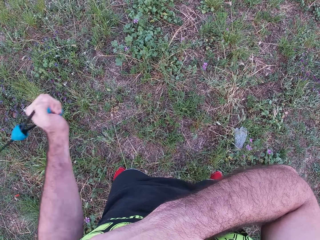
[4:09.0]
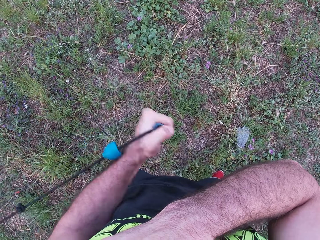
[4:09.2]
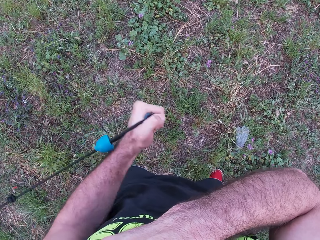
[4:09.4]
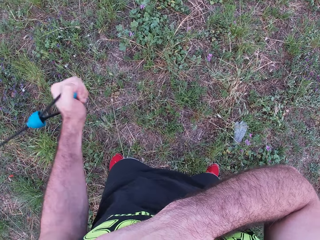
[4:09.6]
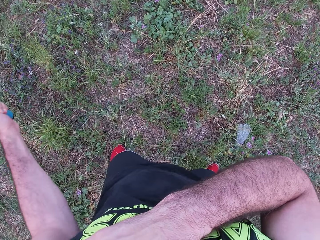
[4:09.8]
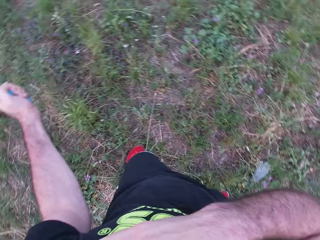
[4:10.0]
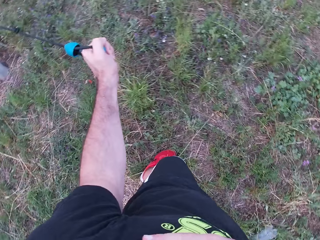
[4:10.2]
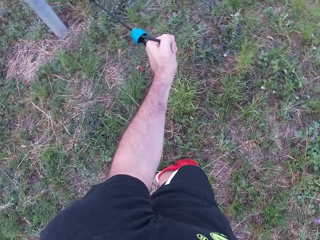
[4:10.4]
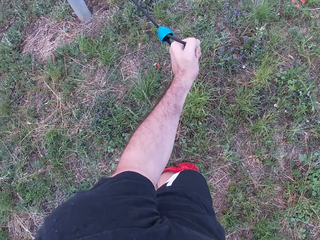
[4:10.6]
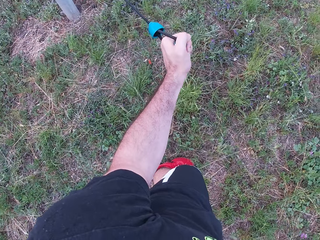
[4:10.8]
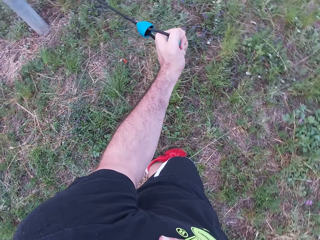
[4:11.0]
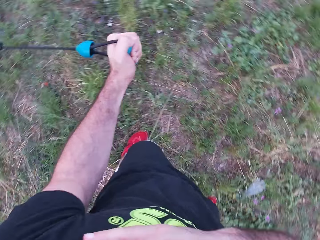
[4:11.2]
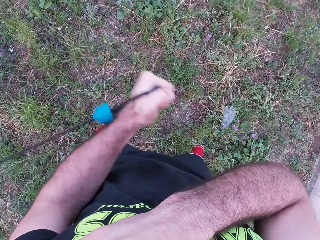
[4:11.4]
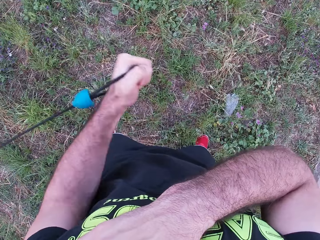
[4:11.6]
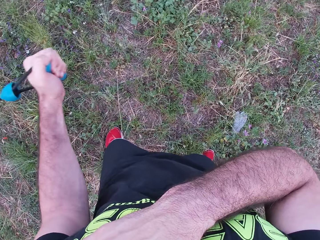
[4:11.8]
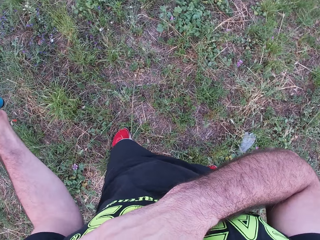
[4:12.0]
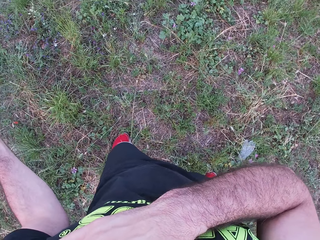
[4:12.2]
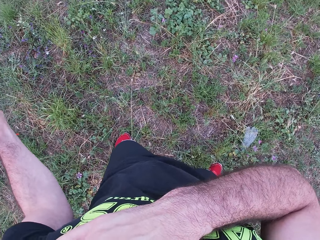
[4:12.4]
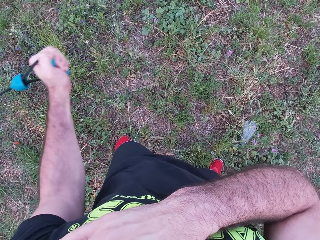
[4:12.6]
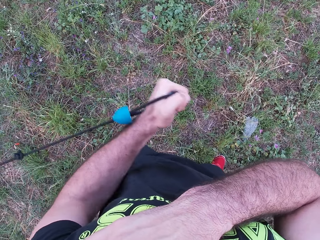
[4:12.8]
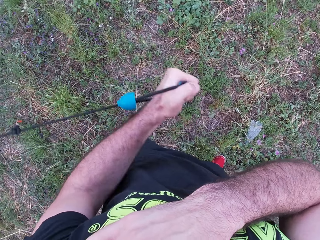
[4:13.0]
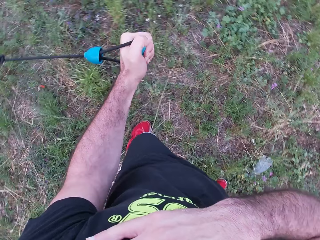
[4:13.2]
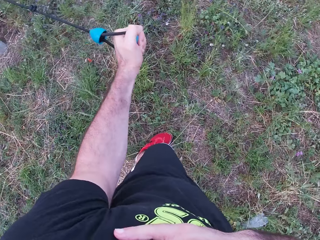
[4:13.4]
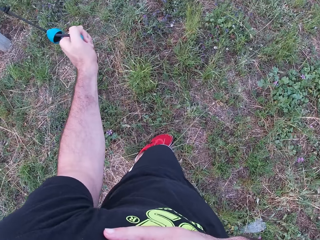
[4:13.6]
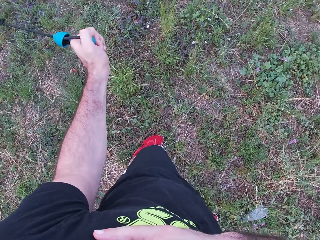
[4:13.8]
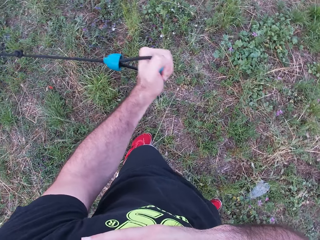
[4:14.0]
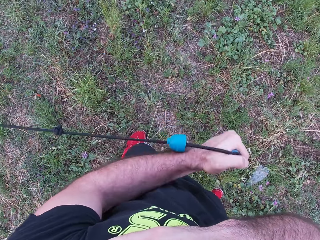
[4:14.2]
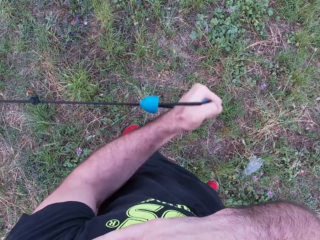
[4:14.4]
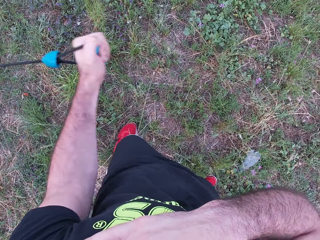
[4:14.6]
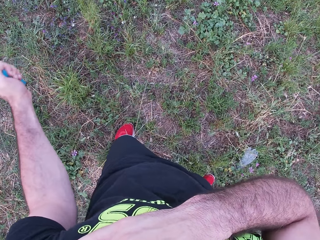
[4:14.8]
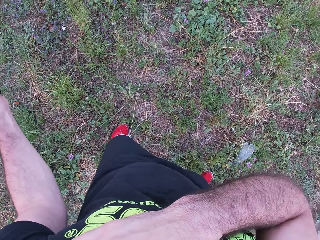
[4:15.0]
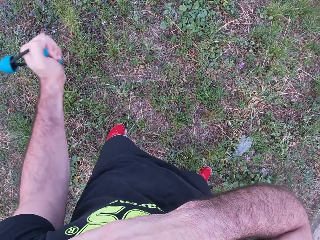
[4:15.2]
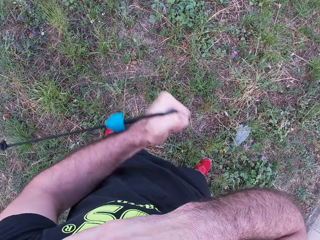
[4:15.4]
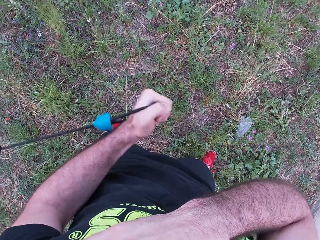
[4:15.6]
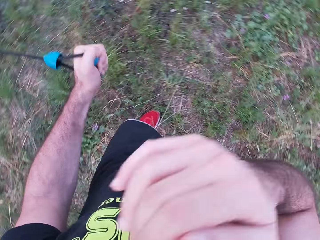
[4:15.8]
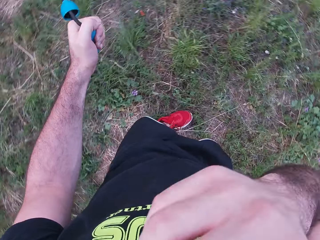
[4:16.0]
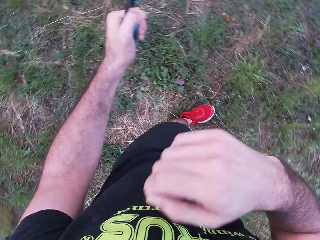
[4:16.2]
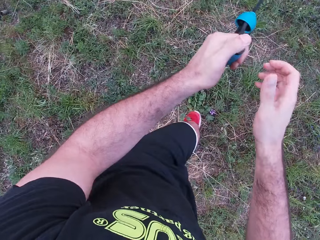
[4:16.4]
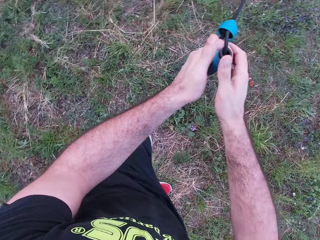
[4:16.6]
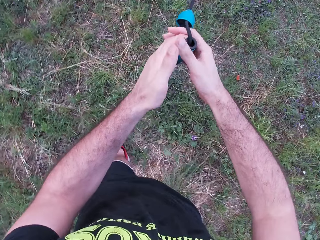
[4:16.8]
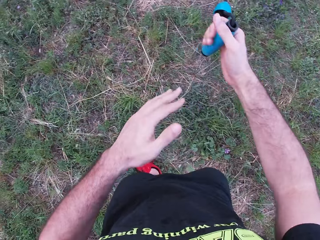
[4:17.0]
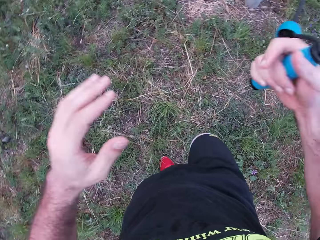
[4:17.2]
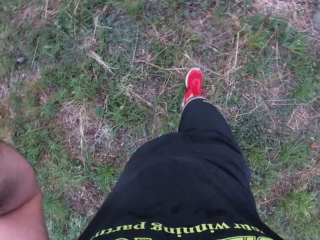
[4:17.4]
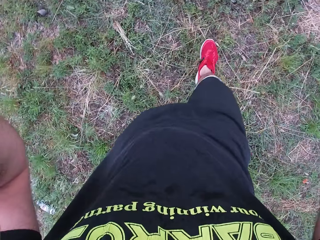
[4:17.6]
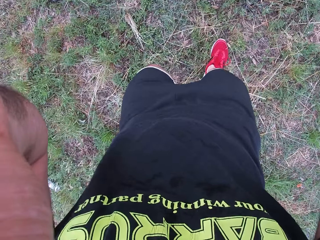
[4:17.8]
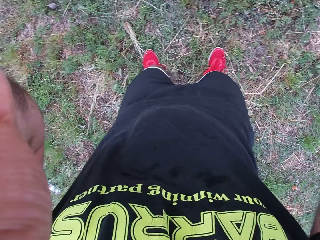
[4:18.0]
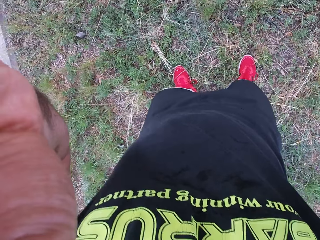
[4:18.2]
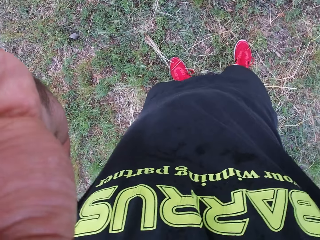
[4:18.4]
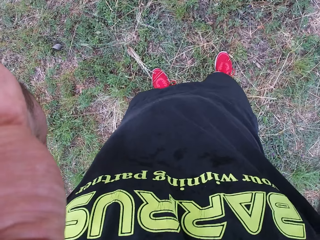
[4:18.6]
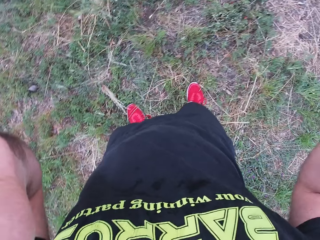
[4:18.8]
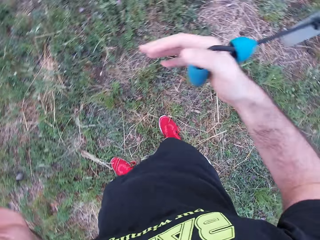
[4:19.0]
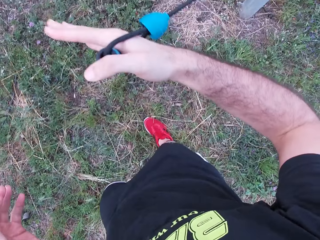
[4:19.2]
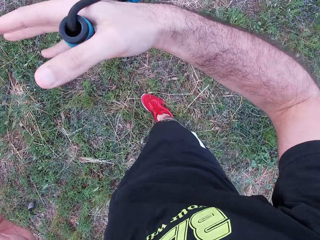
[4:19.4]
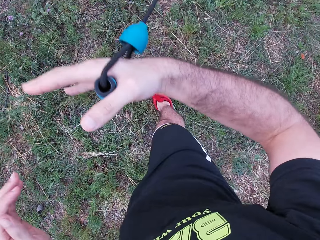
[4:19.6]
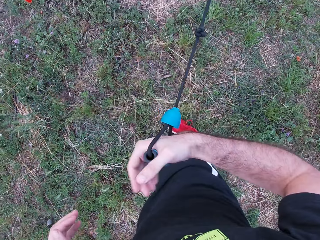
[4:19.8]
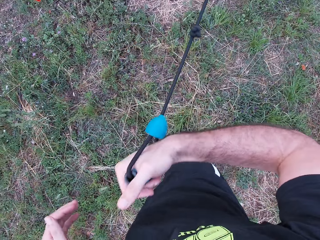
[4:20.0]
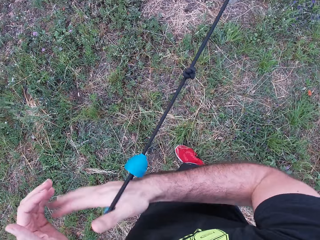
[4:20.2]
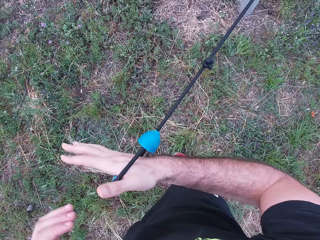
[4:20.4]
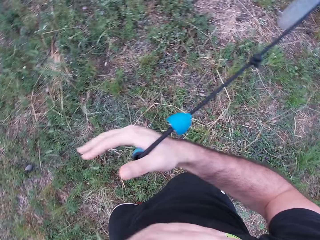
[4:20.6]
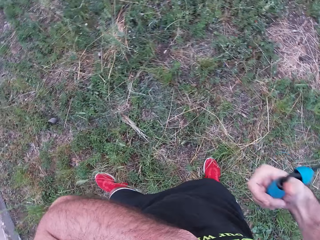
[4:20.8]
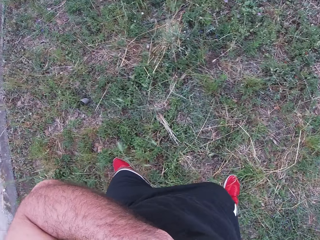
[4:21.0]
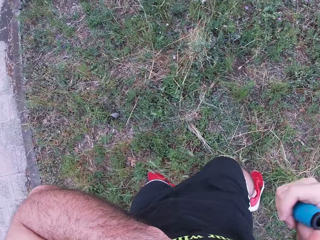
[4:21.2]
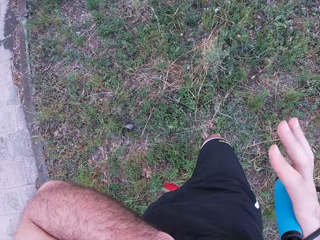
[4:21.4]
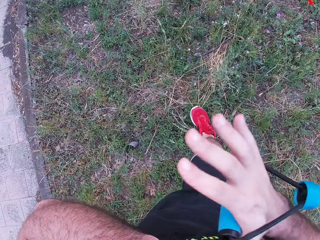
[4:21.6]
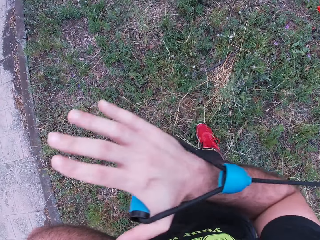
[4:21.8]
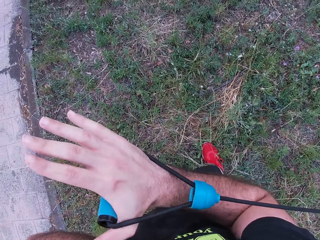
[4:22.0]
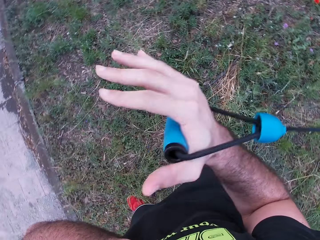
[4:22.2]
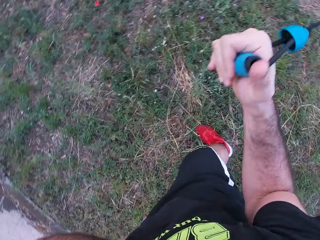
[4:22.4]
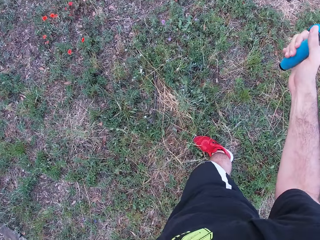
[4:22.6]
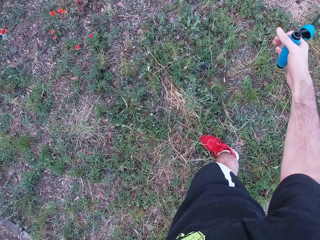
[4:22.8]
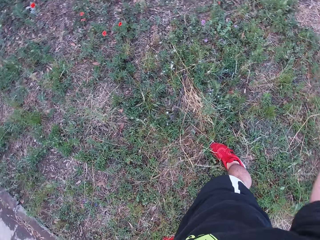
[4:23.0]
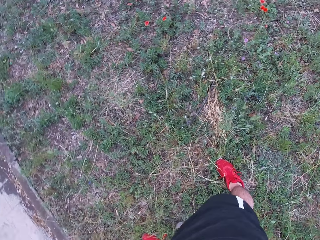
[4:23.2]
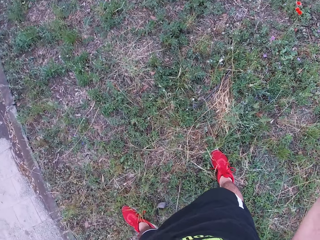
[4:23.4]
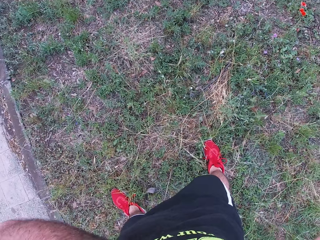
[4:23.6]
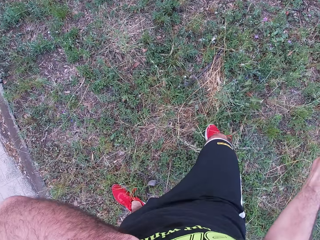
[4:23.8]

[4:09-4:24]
The camera wearer looks at the rope. They pull the rope with the left hand. They move the right hand. They transfer the rope to the right hand. They lift the left hand. They adjust the camera. They move both hands. They pull the rope forwards. They make a step. They release the rope backwards. They pull the rope forwards with the right hand. They release the rope backwards.

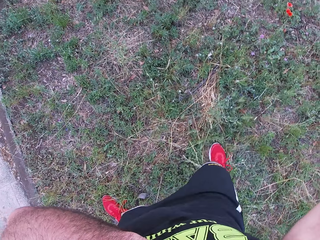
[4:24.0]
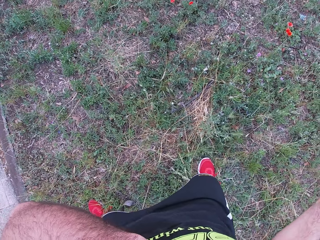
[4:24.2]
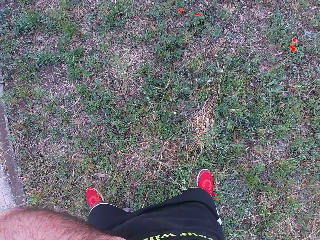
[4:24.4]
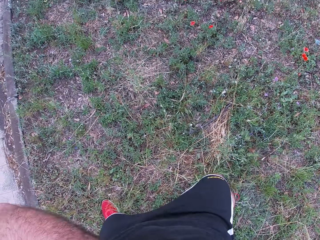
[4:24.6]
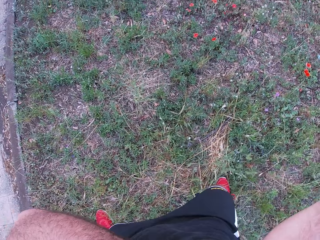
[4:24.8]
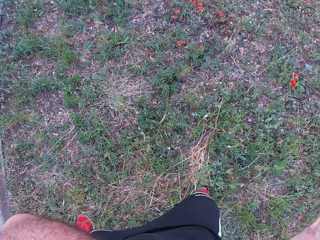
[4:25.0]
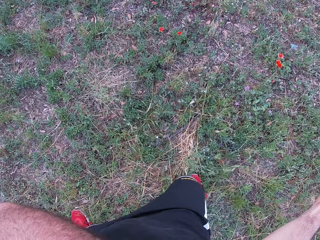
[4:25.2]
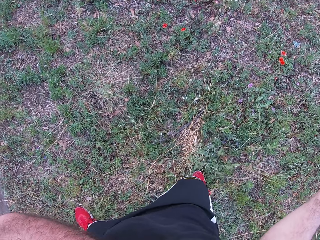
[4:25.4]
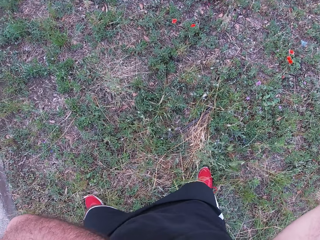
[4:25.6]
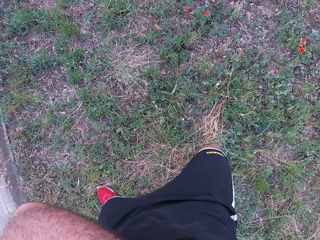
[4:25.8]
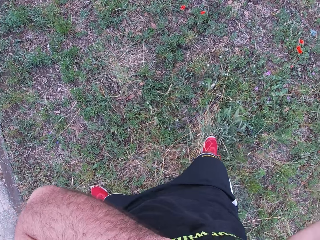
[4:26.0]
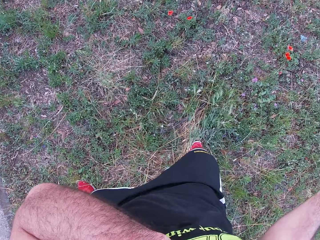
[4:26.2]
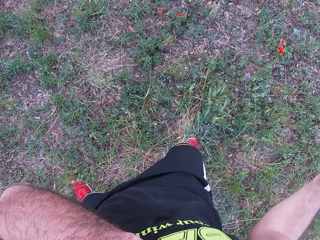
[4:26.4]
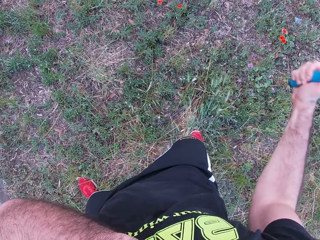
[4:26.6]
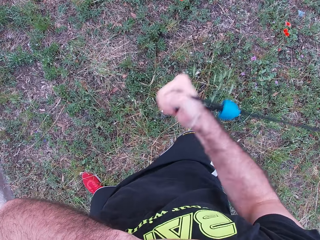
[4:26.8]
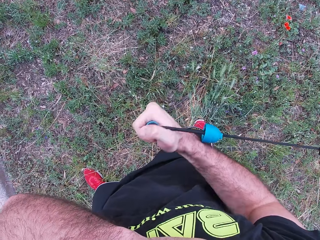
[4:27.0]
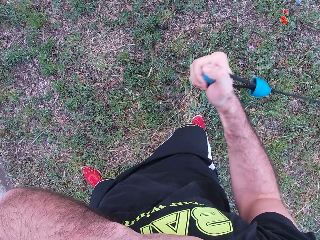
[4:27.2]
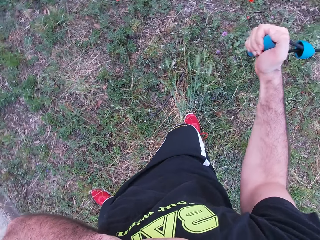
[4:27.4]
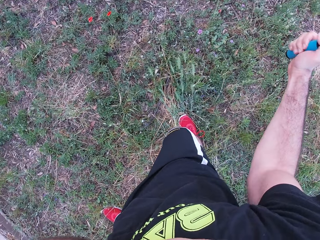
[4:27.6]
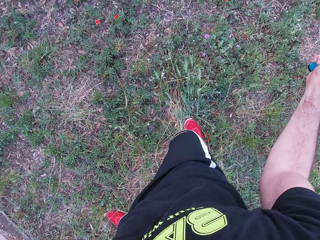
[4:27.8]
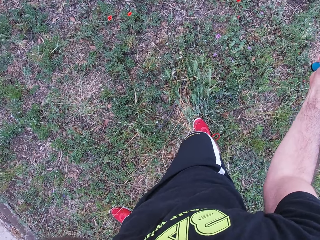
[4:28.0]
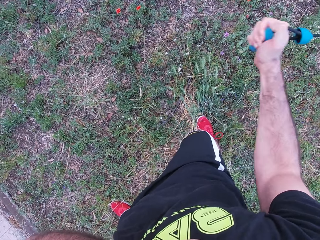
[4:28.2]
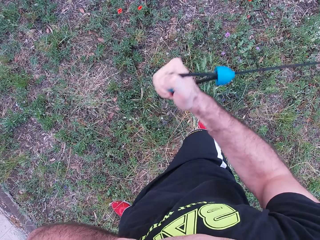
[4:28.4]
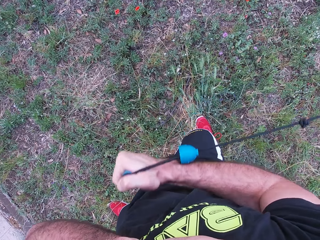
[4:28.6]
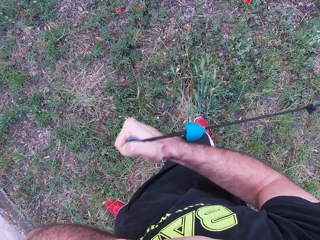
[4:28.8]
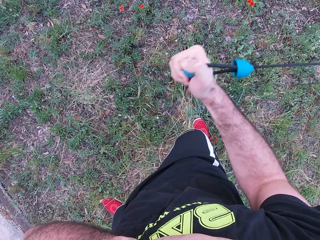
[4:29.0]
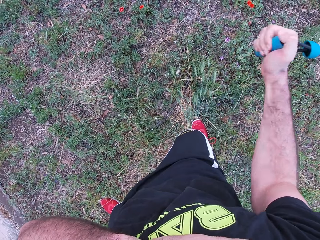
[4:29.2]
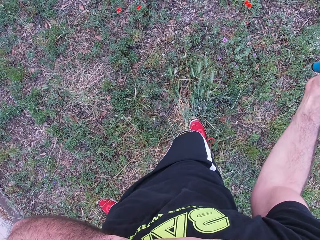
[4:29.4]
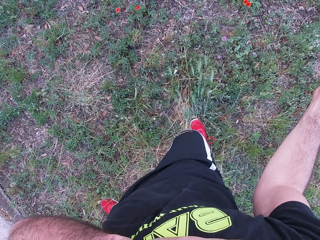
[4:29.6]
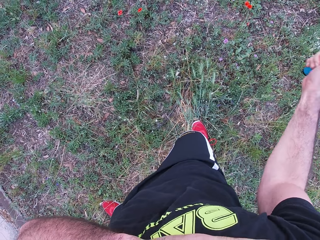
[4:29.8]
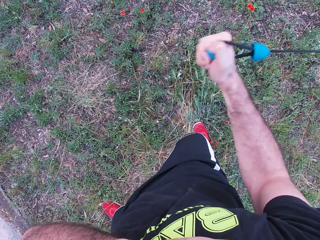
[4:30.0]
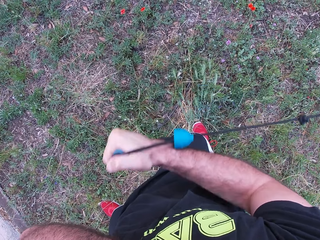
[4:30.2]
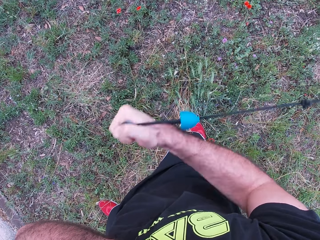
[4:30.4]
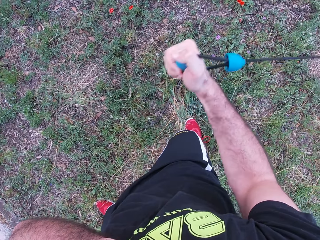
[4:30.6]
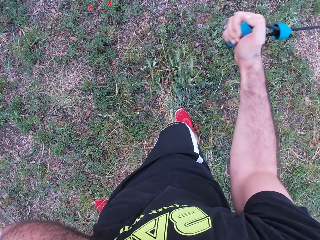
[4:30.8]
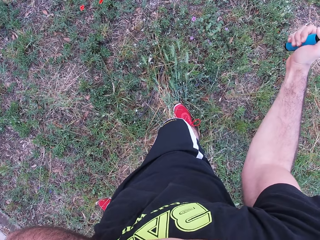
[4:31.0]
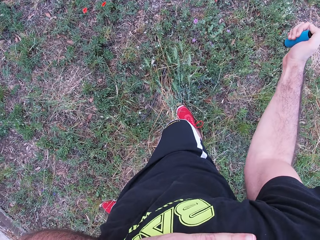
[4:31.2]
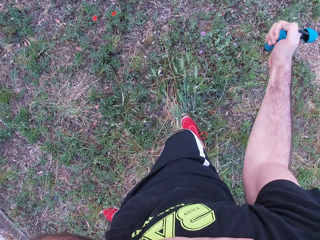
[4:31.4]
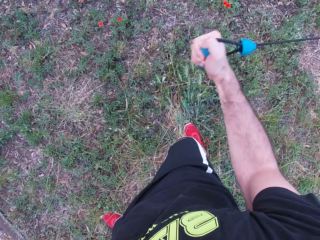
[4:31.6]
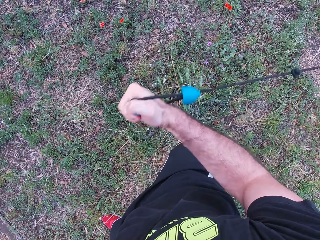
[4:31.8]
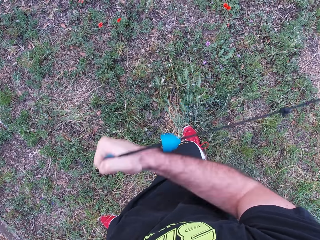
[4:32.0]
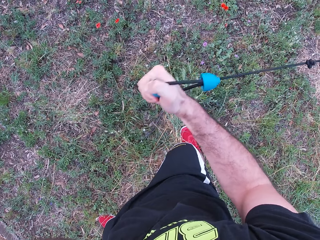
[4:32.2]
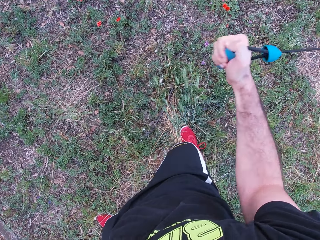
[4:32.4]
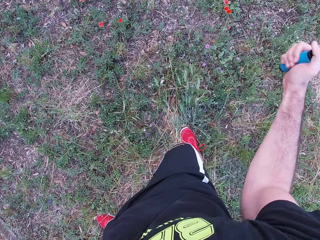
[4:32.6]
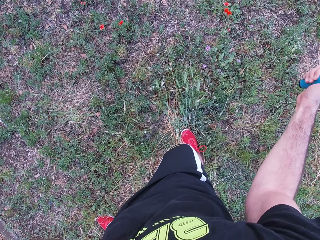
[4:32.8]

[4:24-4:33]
The camera wearer keeps releasing the rope backwards.
